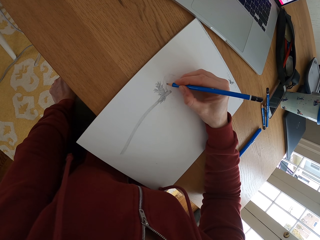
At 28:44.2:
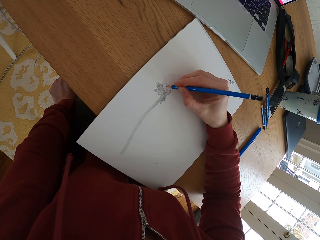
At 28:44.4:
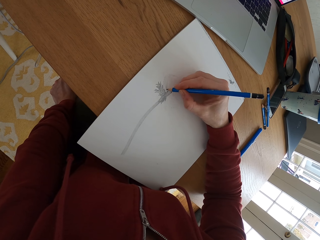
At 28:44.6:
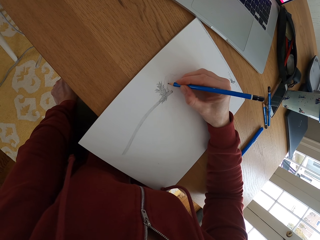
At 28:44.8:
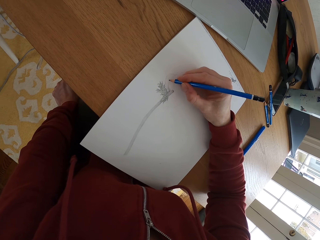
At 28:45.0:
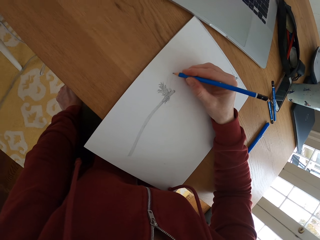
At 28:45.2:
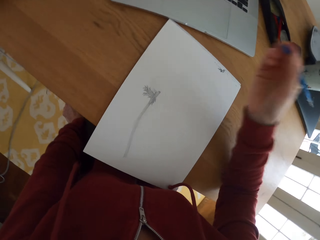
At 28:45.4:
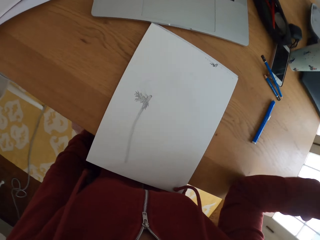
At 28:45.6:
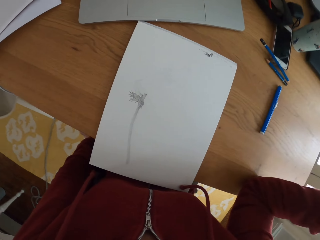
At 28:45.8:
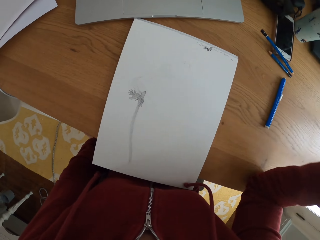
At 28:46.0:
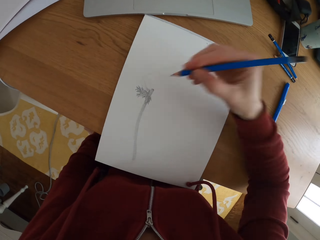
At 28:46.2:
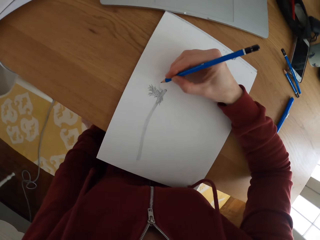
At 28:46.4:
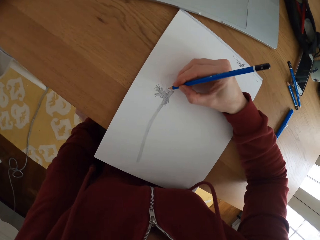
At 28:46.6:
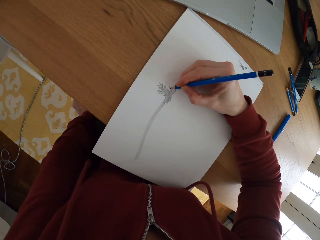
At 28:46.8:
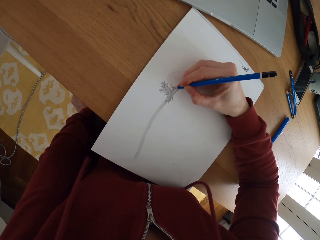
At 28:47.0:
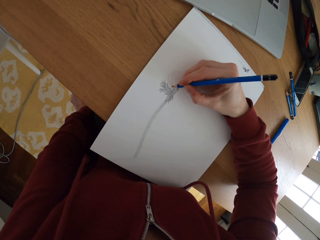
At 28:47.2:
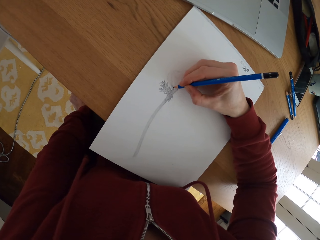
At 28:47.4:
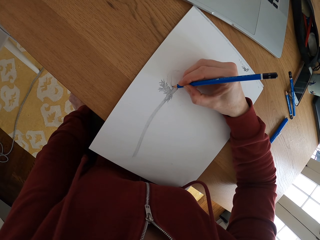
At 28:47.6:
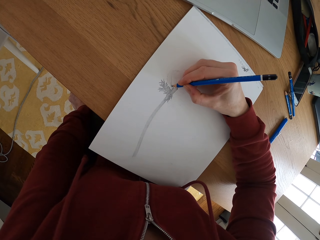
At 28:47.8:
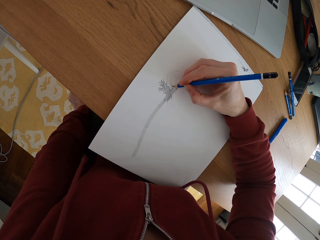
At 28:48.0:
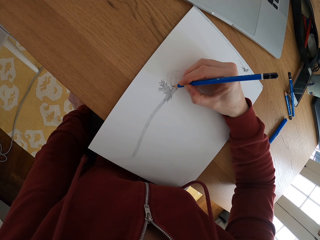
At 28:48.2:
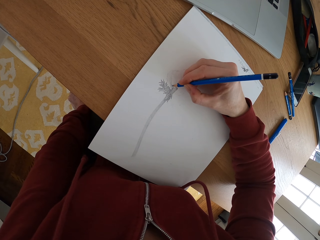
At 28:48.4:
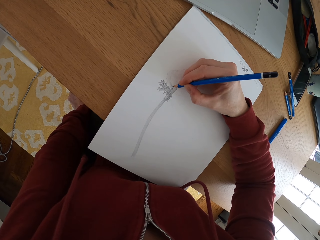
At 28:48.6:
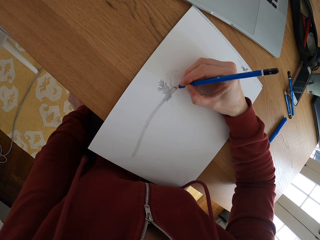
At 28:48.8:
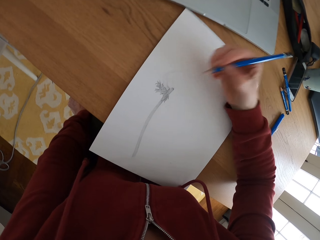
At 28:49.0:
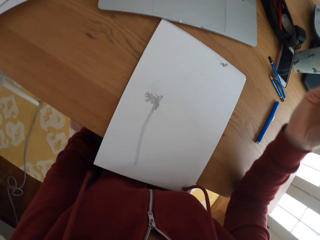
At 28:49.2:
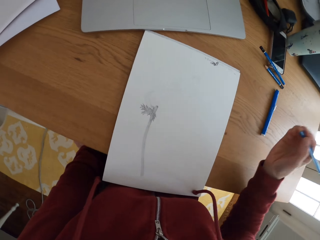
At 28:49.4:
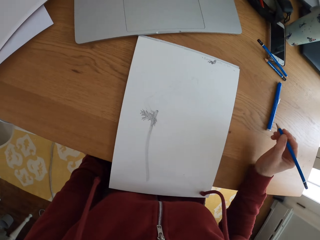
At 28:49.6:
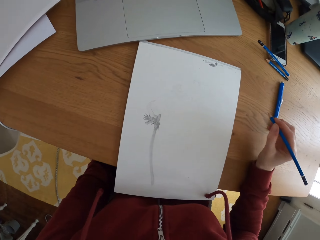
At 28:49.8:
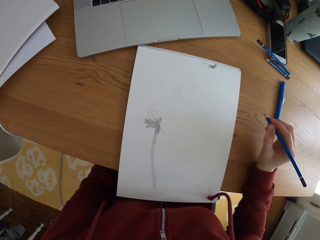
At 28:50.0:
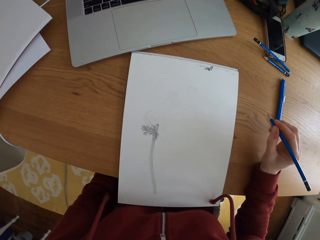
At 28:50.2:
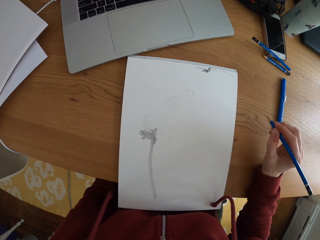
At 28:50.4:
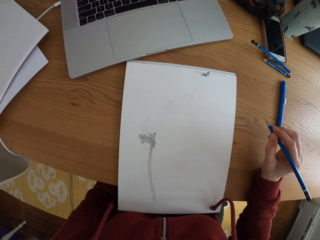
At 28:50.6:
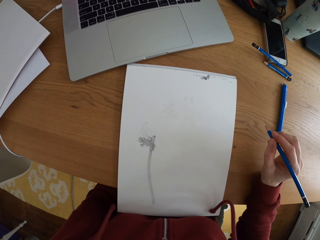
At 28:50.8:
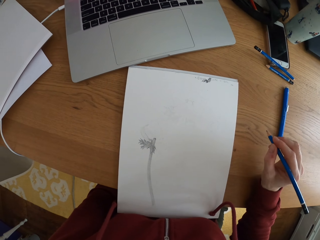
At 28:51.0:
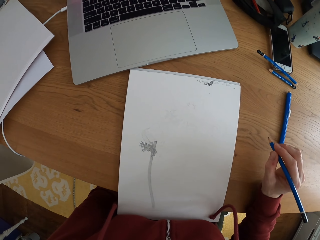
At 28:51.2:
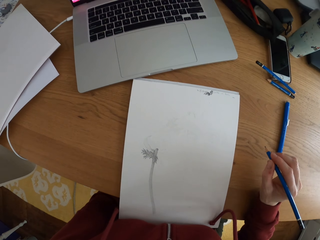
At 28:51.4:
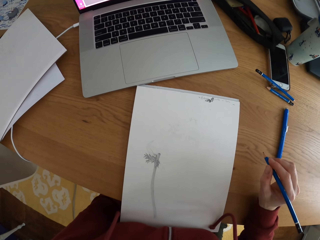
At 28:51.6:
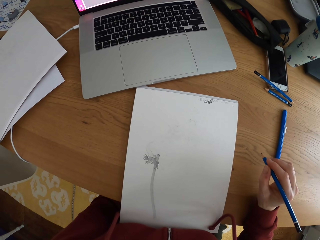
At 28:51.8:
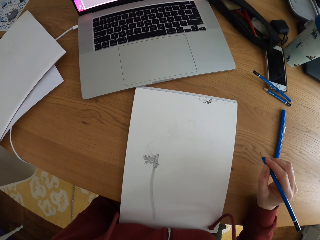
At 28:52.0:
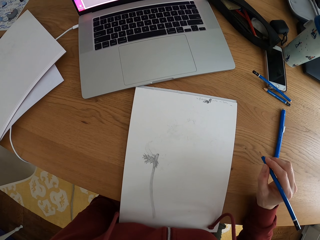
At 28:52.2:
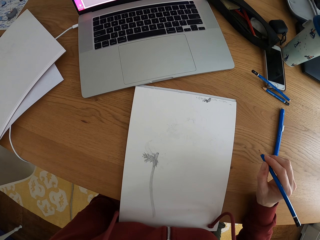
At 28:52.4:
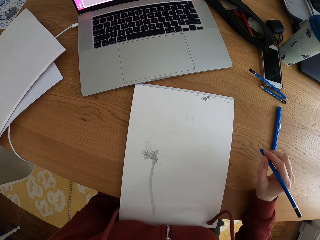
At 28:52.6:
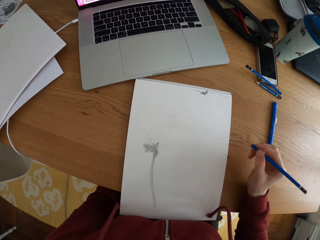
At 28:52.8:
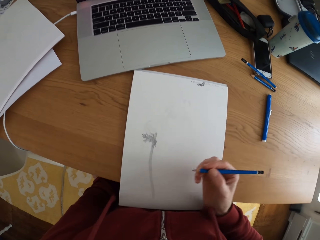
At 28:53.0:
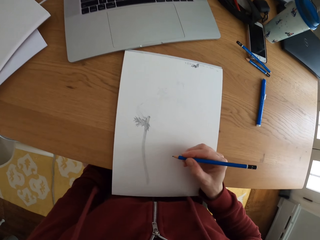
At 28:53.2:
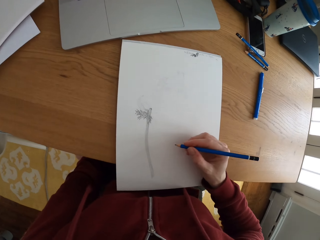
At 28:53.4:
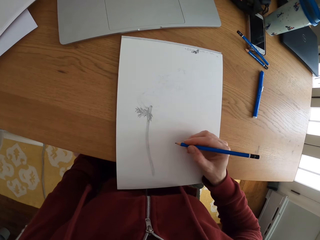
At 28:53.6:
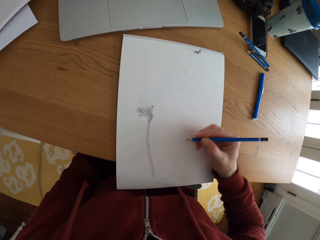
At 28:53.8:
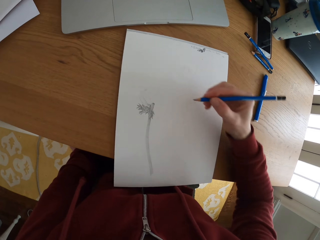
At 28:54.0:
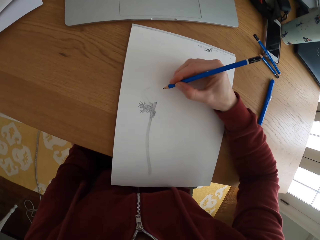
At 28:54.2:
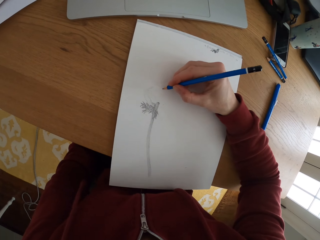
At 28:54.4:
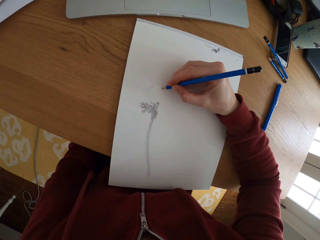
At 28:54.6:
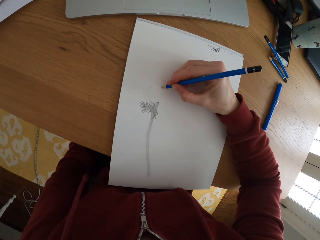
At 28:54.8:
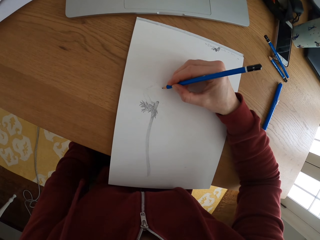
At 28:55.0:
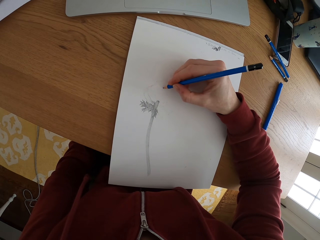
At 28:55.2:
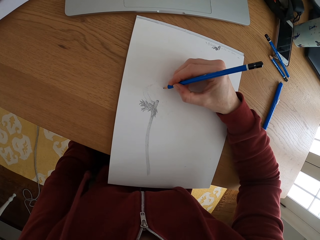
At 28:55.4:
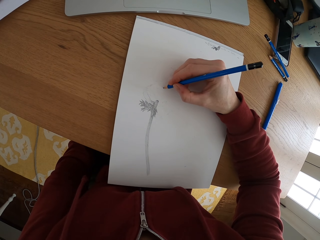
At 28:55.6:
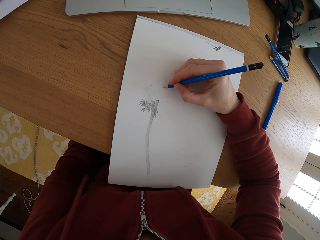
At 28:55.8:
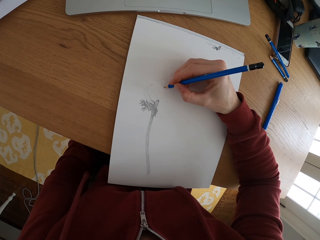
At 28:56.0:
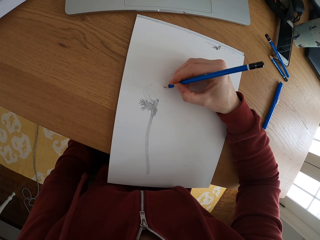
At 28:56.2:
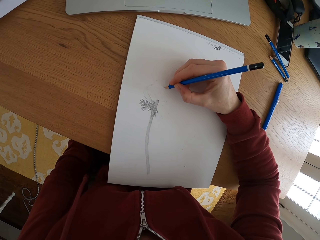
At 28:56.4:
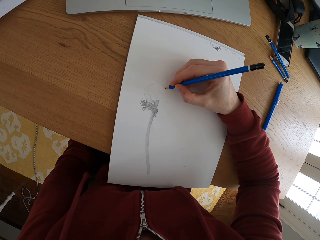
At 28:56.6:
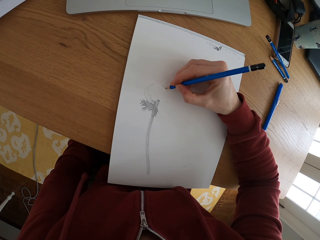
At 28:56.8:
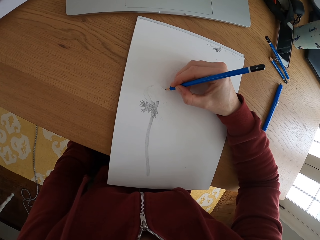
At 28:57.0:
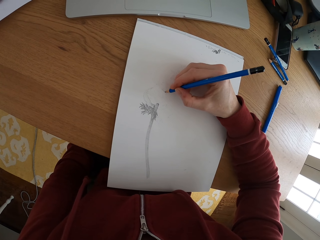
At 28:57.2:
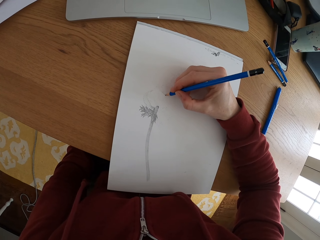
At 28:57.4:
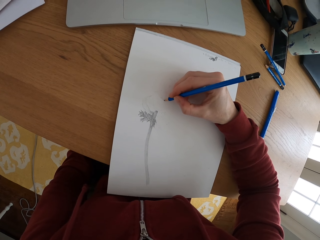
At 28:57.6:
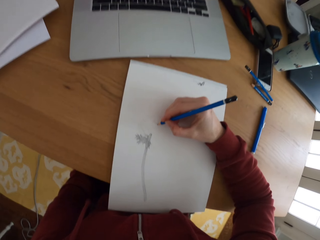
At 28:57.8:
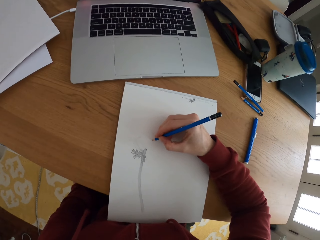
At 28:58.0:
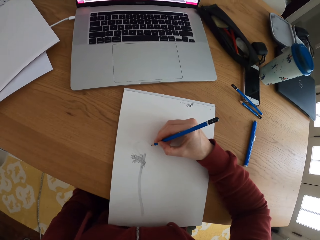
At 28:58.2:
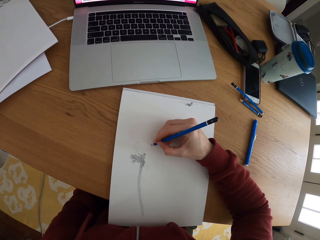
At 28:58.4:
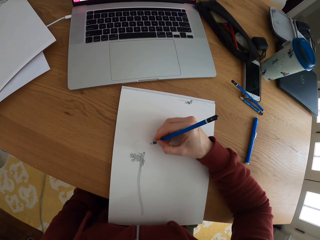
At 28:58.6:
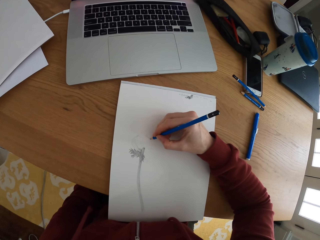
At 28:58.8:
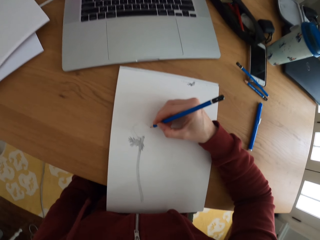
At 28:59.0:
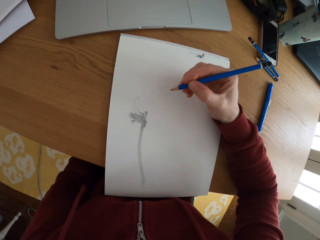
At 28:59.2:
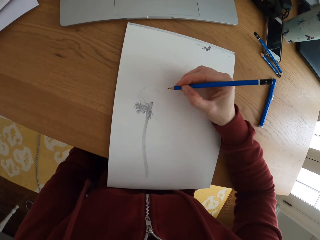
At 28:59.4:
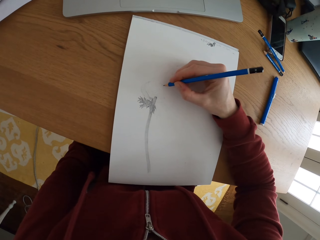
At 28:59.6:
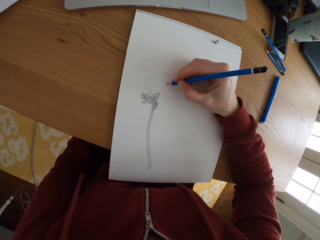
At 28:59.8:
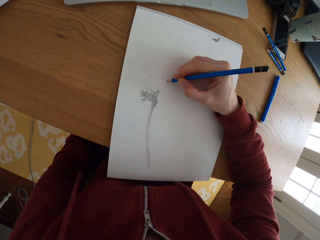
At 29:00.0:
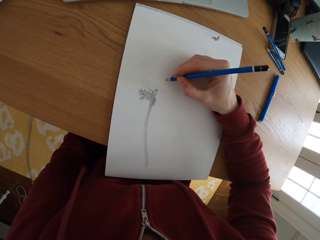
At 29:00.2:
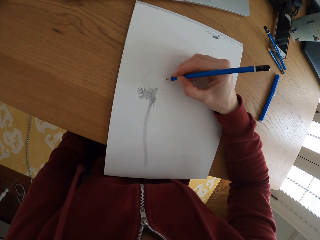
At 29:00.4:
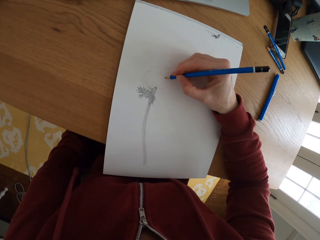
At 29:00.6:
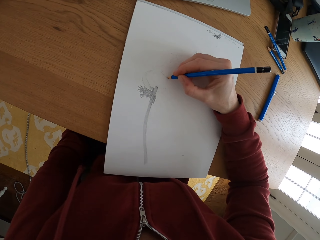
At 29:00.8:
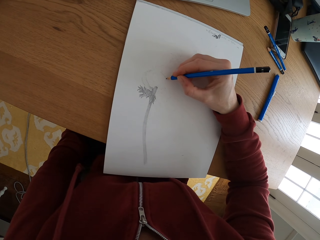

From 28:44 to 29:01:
The camera wearer stops drawing. She moves her hand. She draws on the paper. She moves her hand. She looks at the drawing. She draws on the paper.

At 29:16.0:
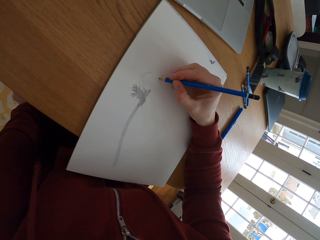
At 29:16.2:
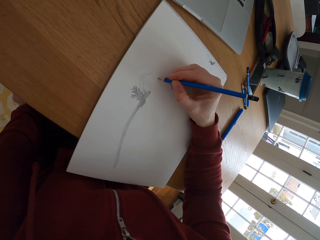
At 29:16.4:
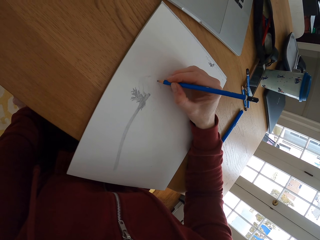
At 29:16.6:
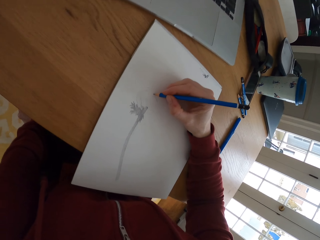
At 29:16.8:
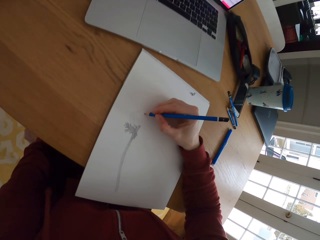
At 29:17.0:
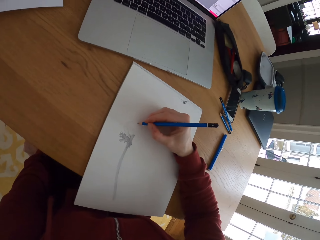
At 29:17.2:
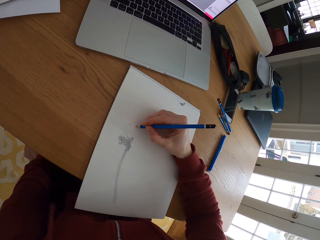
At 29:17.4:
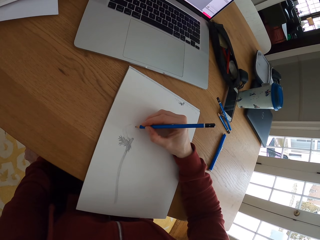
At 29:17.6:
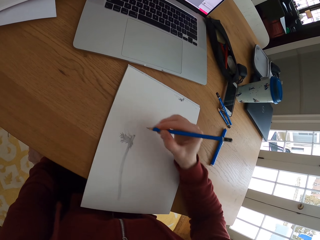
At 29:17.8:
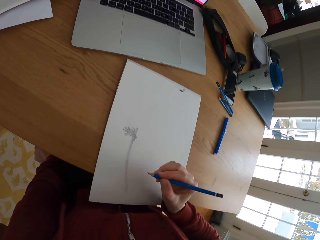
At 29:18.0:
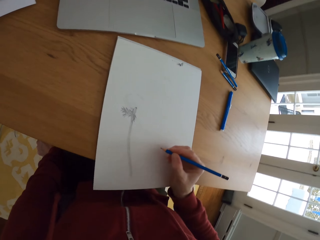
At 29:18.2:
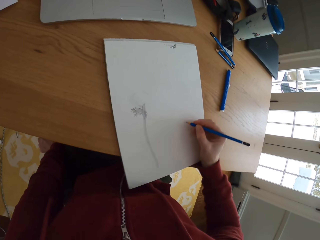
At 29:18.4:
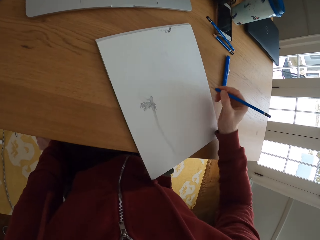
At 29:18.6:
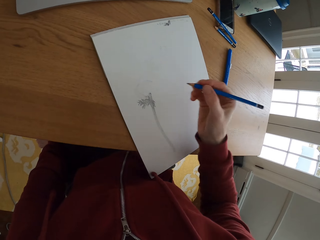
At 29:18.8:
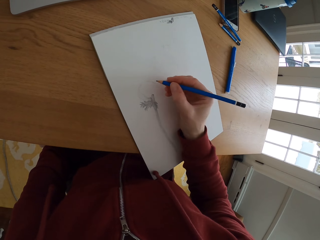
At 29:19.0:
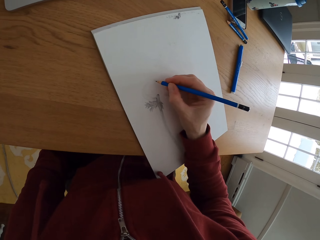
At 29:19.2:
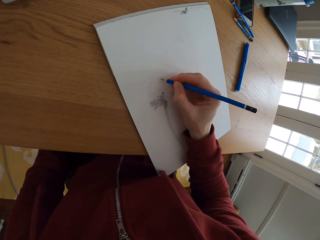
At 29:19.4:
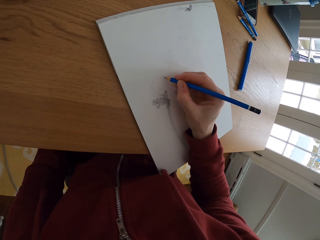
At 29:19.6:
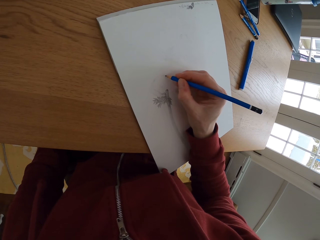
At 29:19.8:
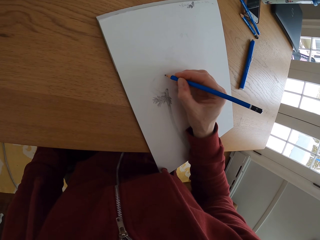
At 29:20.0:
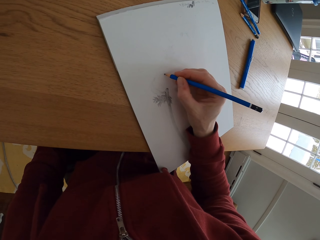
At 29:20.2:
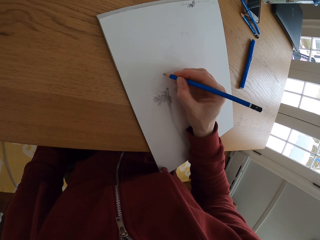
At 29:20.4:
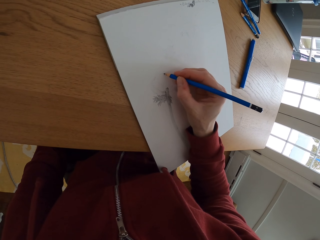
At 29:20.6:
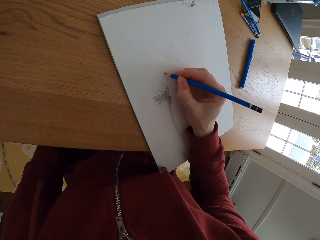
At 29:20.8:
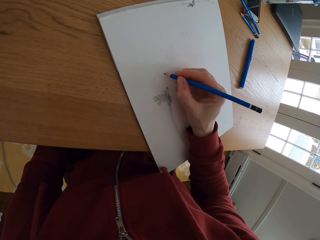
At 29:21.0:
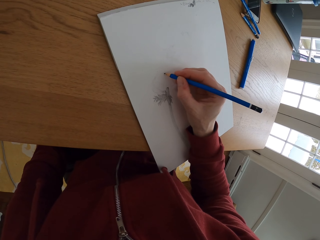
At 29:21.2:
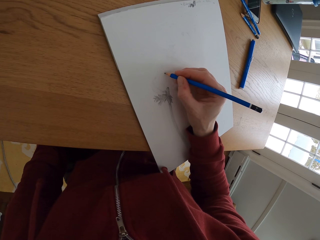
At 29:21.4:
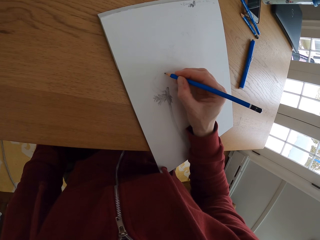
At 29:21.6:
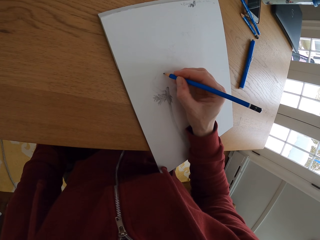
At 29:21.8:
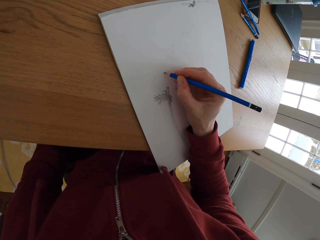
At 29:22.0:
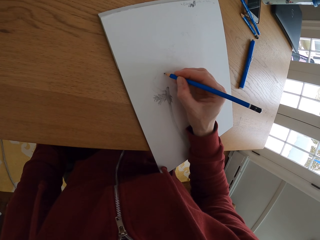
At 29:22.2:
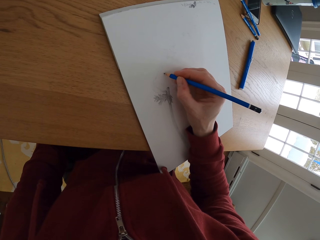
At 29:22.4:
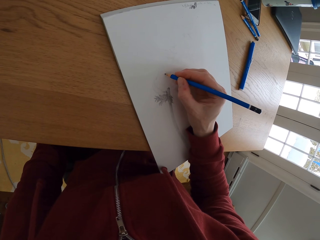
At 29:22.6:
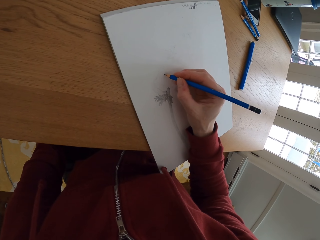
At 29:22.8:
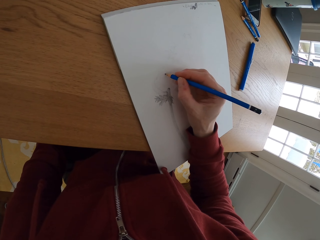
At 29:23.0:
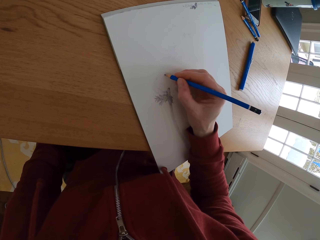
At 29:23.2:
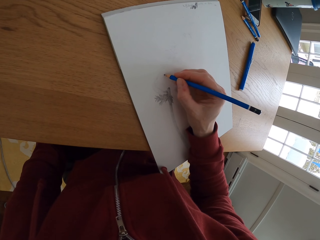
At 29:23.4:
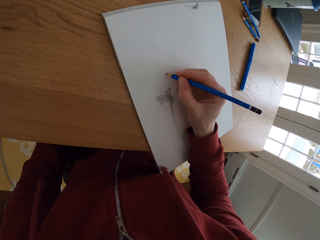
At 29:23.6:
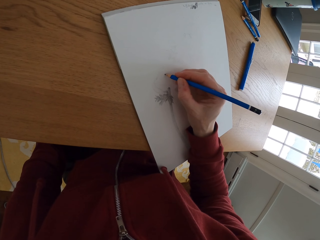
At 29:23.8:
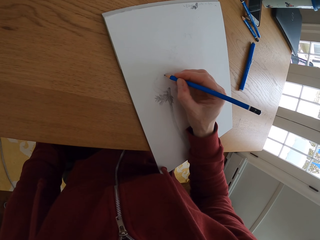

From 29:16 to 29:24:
The camera wearer pushes the drawing book aside. They draw on the paper.
